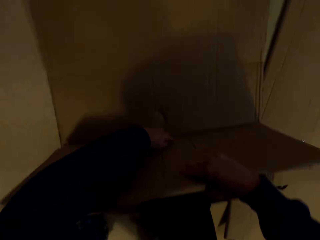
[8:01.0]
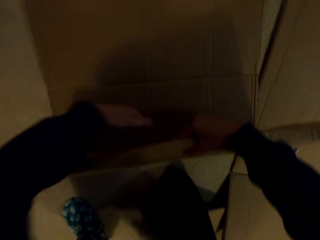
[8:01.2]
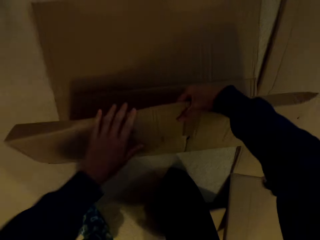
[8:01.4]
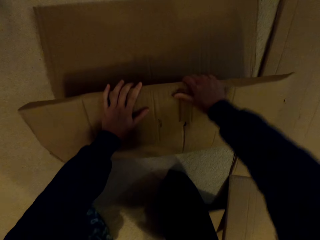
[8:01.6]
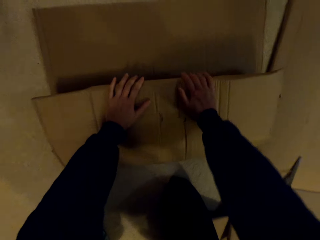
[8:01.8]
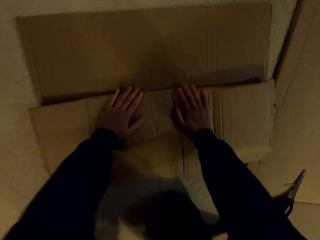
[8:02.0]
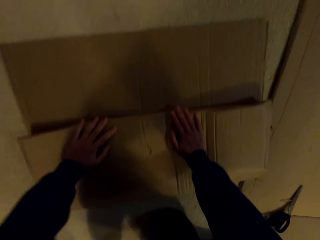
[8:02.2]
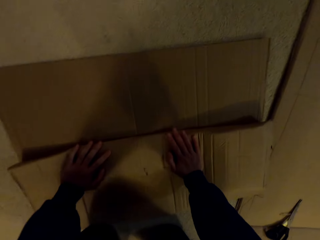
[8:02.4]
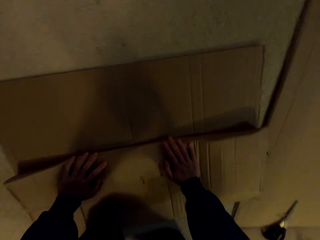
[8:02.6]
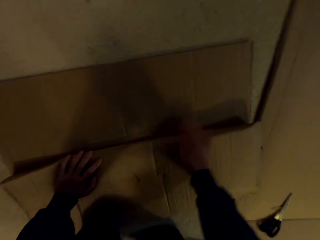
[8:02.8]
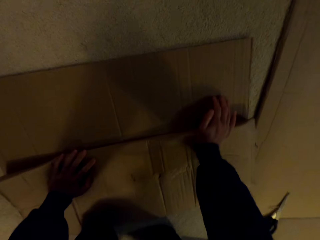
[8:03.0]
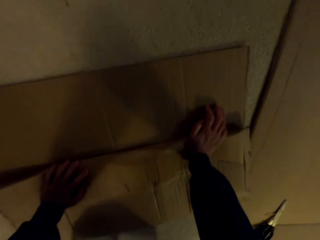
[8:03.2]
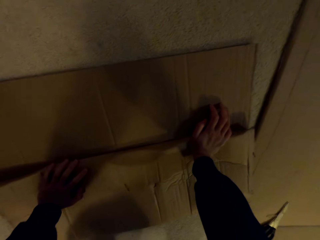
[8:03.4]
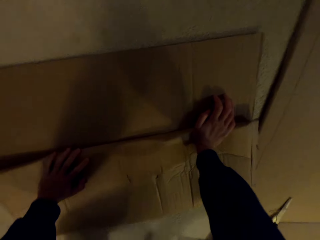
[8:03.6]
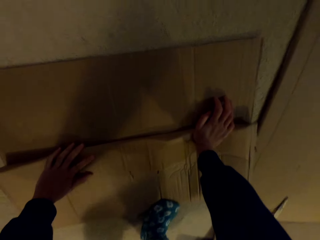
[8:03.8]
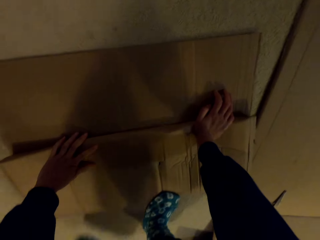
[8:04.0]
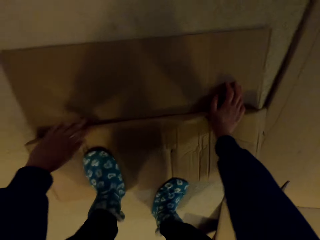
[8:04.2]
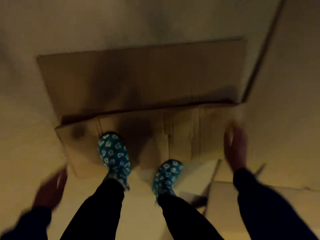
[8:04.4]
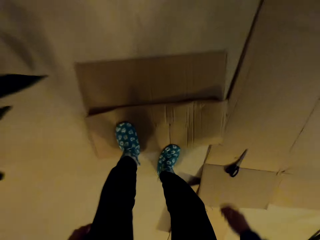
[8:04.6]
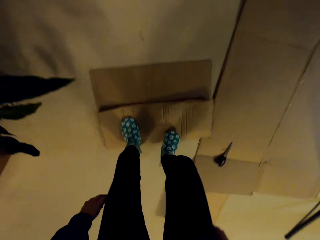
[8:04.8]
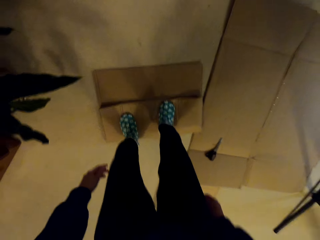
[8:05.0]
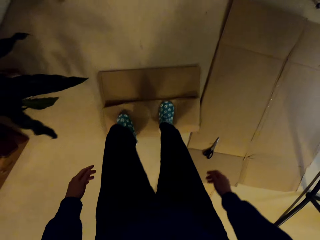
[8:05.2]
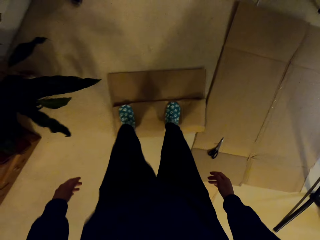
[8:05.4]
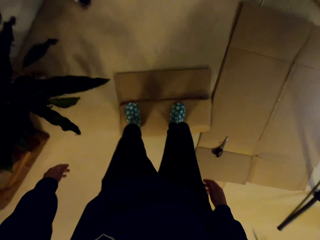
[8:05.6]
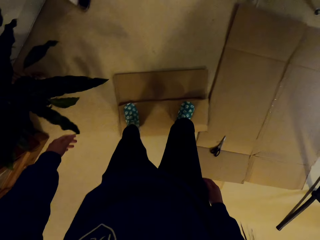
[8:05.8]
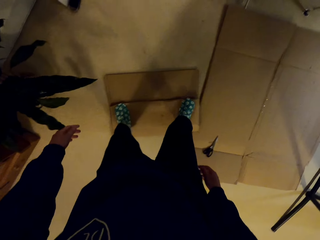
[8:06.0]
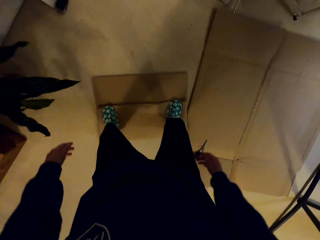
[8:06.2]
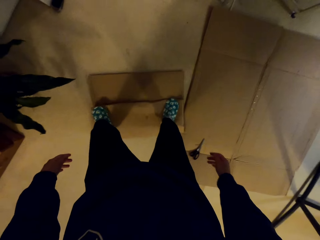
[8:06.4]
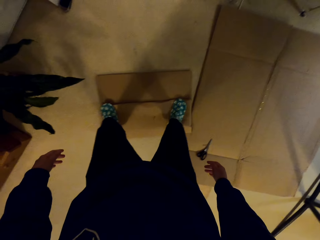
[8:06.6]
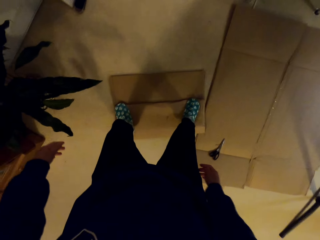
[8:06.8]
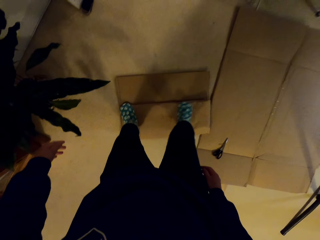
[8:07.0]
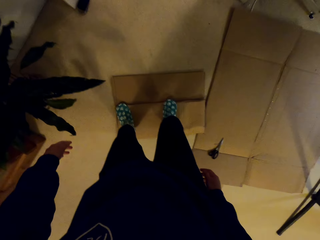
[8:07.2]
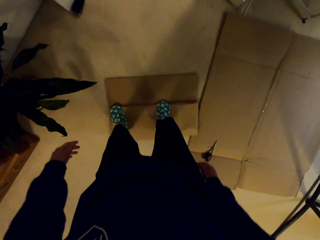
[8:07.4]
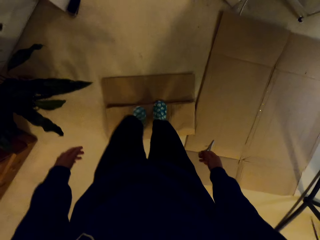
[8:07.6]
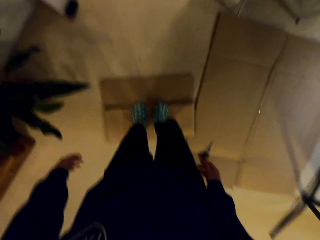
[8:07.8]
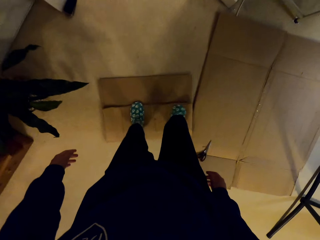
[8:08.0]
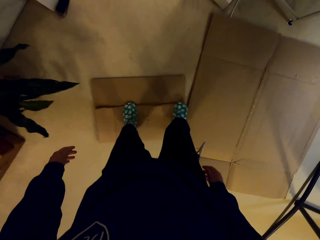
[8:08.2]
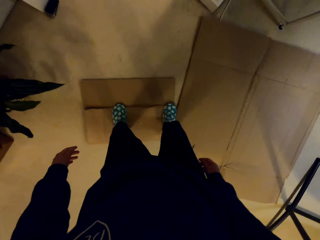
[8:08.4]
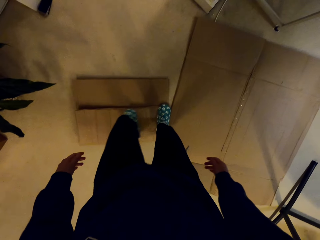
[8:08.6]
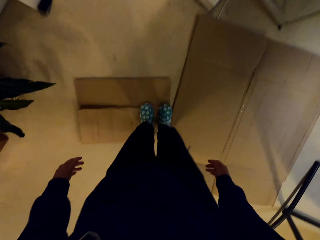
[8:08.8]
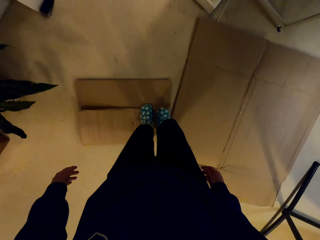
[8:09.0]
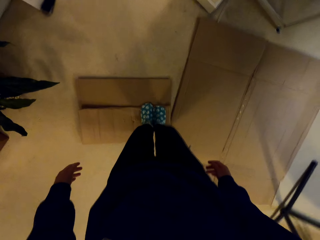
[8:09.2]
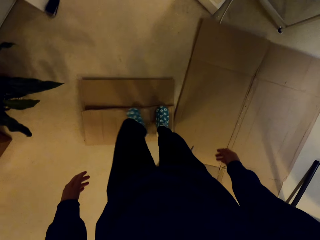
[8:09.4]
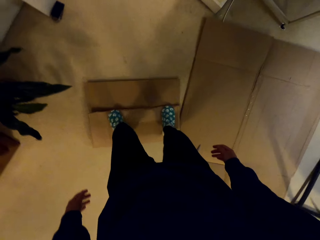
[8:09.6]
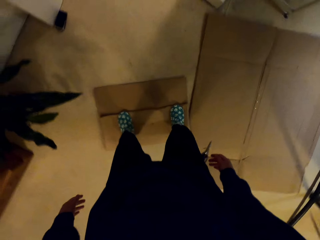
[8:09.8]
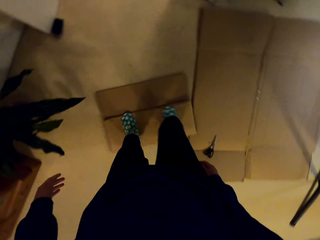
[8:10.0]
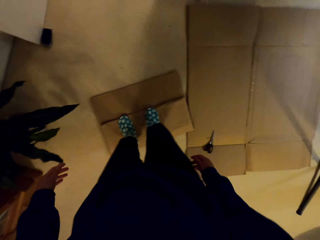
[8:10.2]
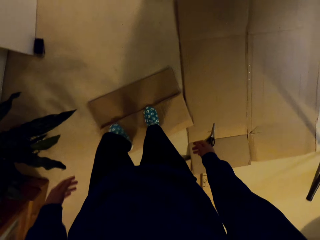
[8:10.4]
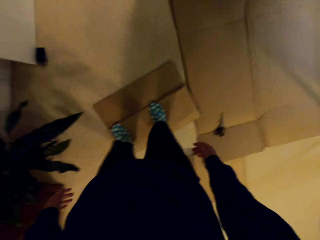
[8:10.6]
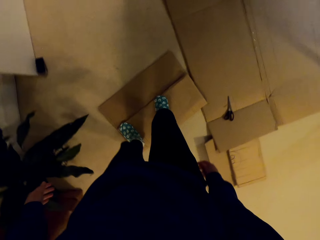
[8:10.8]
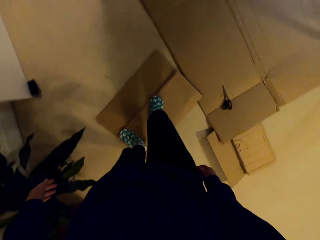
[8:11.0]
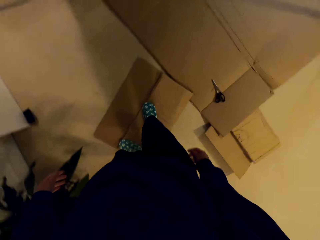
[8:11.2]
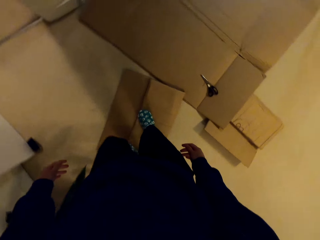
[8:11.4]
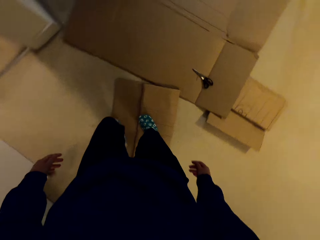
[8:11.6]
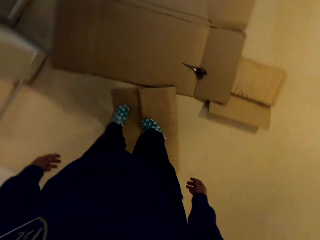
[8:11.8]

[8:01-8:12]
The camera wearer steps on the carton.

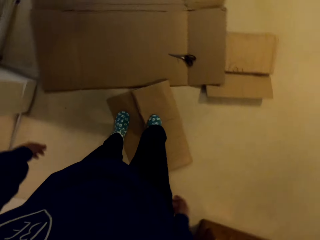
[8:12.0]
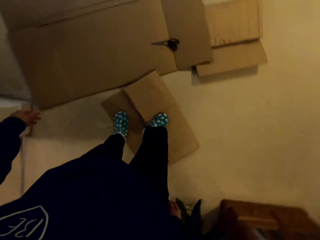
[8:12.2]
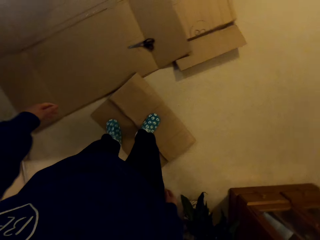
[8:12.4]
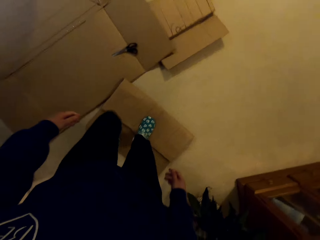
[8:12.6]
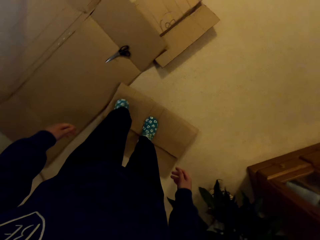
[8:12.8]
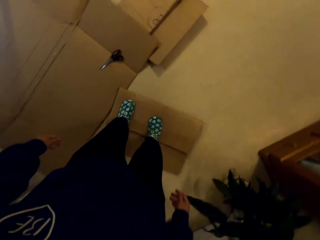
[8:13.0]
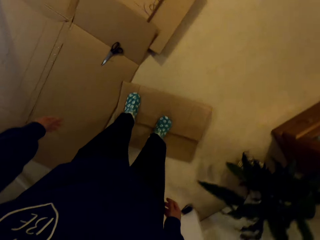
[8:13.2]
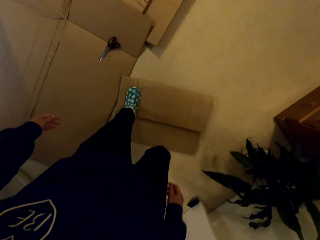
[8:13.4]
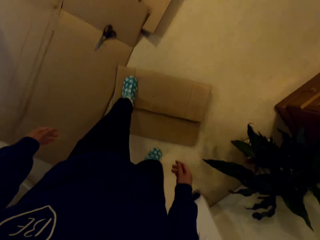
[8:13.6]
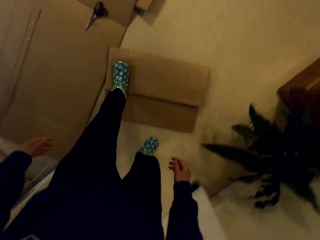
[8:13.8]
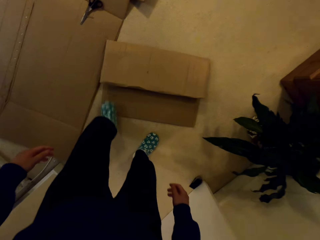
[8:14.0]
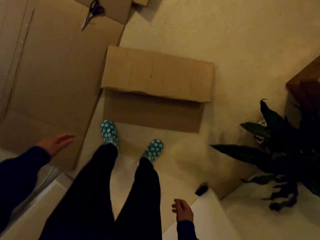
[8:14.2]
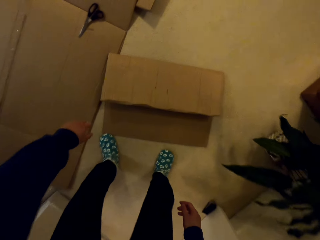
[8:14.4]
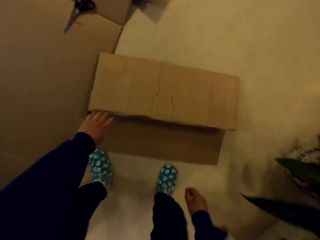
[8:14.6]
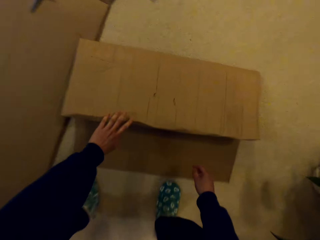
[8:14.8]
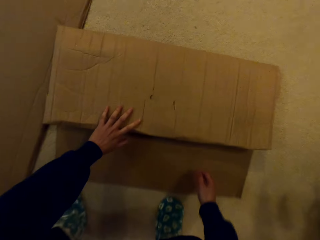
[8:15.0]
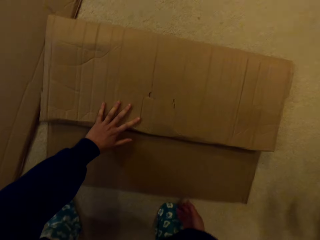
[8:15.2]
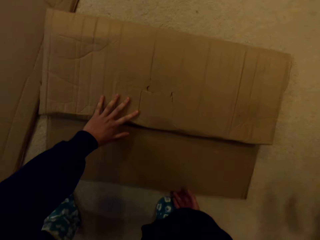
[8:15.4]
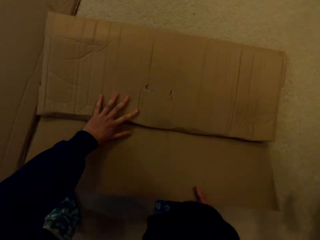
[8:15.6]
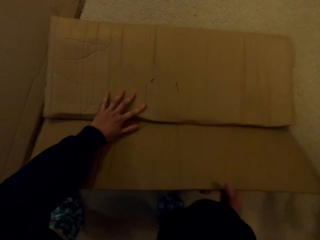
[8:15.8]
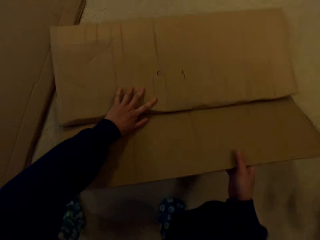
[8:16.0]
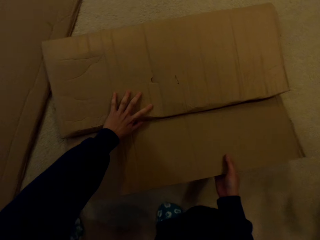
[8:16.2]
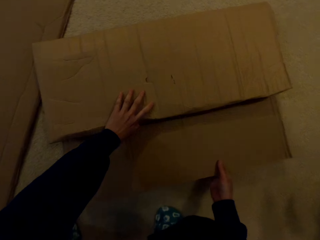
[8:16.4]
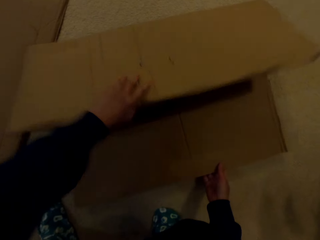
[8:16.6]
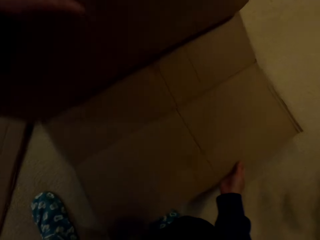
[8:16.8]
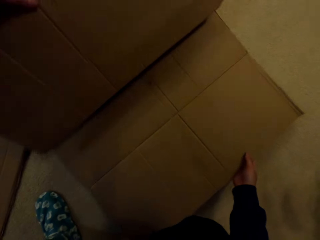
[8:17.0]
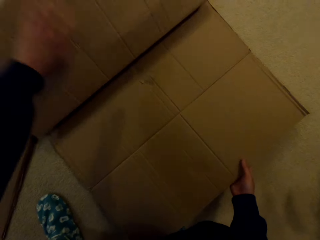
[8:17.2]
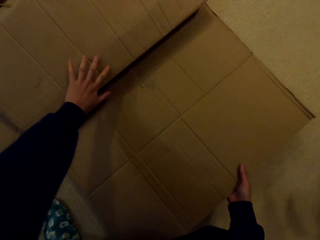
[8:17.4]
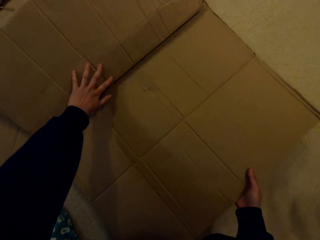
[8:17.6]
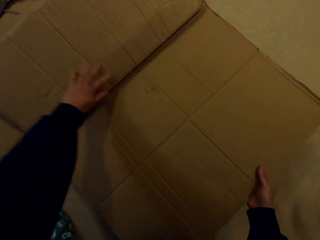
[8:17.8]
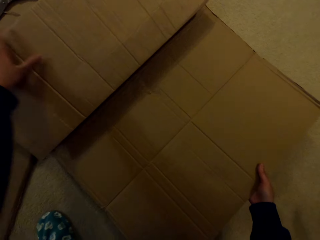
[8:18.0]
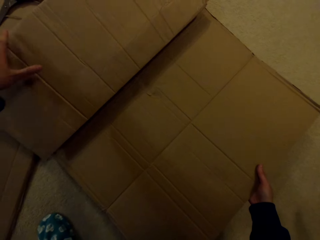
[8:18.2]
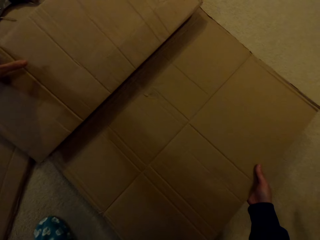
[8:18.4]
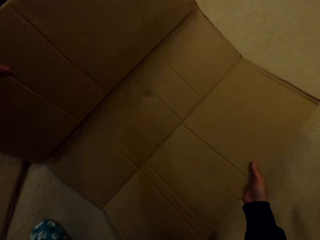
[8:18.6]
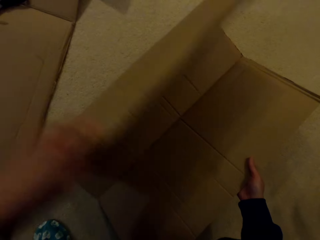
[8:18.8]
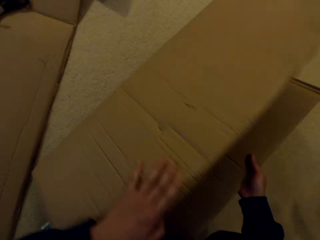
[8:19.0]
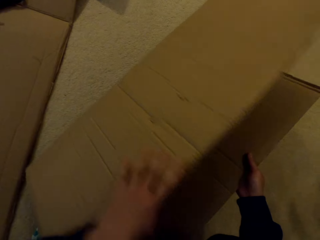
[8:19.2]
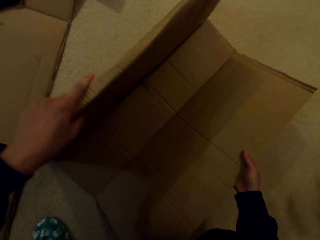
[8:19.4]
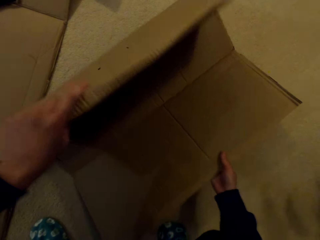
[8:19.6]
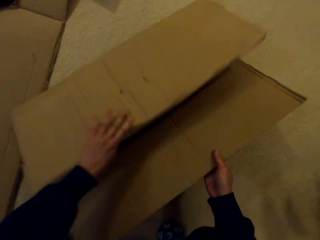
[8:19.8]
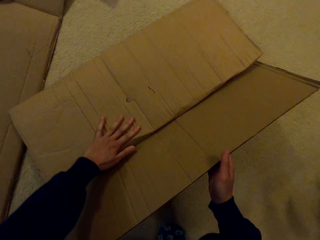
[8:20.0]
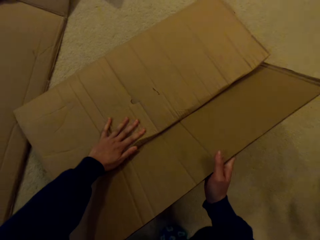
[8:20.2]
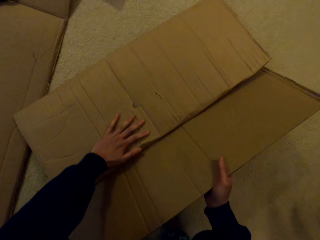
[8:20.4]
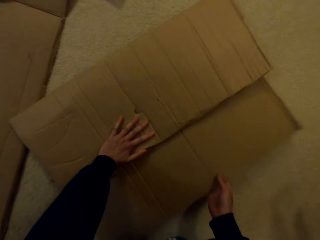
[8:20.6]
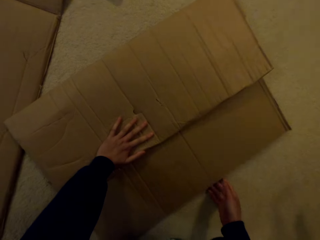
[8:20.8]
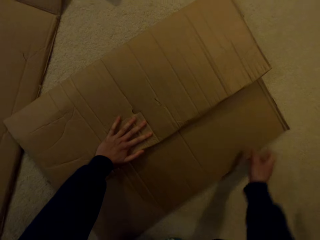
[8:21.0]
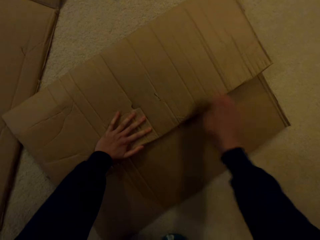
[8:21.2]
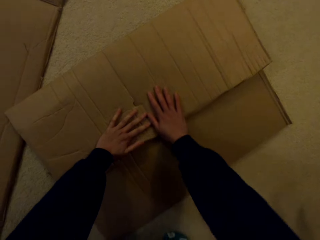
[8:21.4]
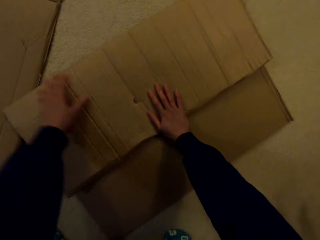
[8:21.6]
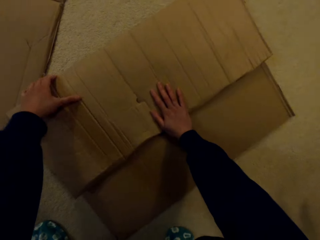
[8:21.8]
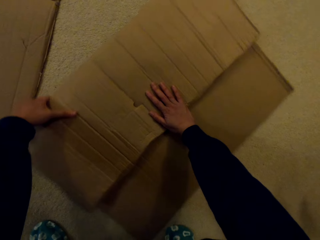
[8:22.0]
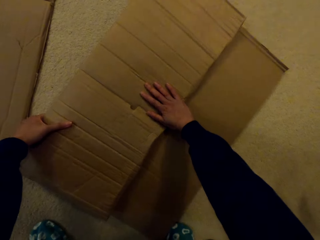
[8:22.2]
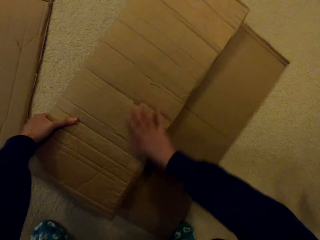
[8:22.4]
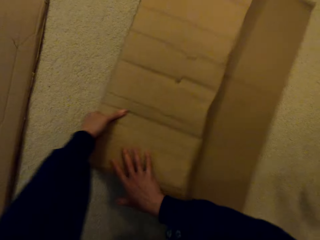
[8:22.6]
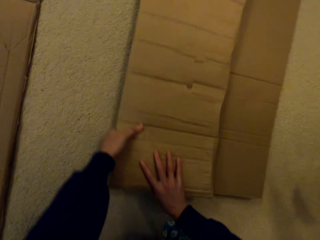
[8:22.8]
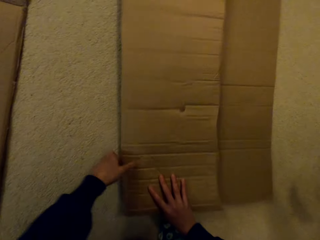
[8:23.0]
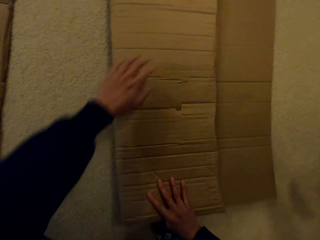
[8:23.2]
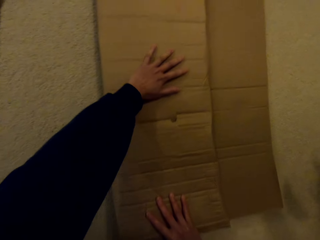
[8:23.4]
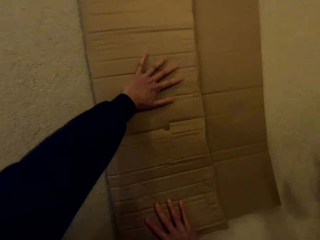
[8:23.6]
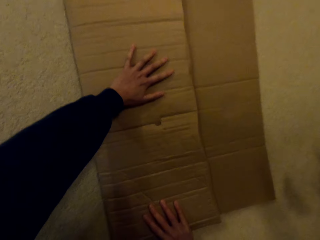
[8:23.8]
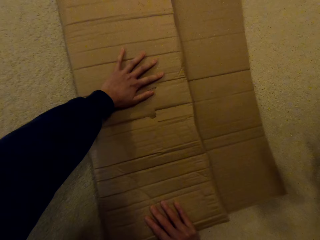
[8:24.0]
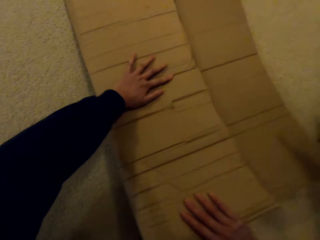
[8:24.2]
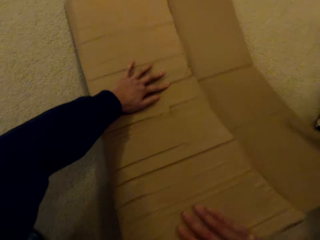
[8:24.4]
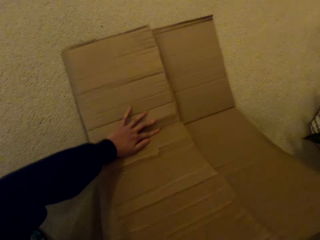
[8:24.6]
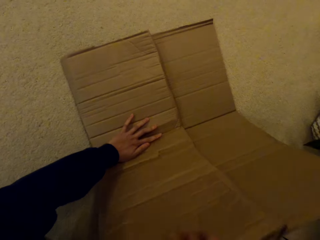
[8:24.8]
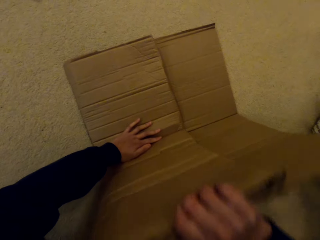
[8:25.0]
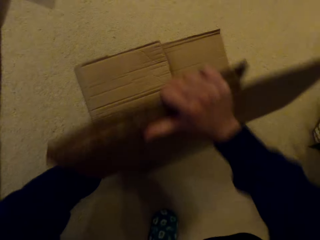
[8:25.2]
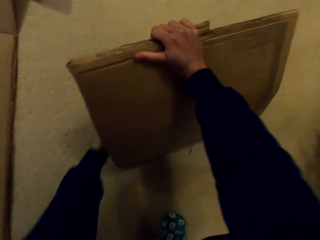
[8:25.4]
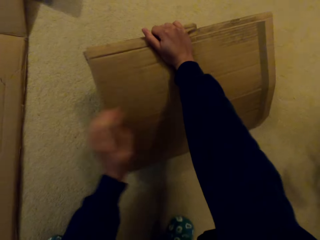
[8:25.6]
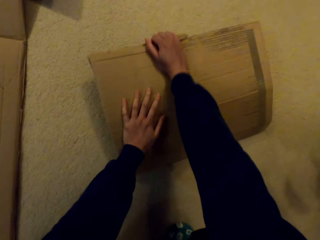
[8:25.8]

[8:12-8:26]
The camera wearer folds the carton.
